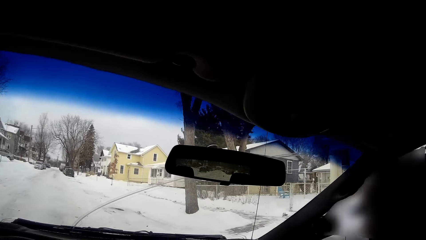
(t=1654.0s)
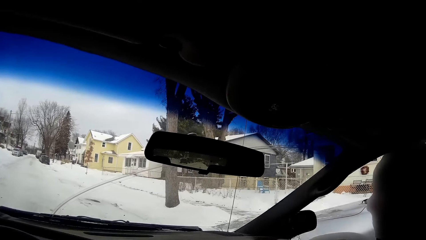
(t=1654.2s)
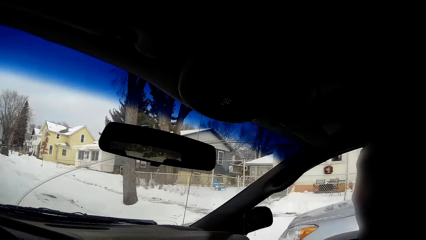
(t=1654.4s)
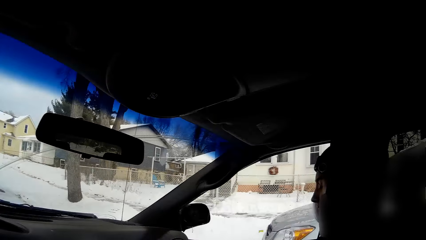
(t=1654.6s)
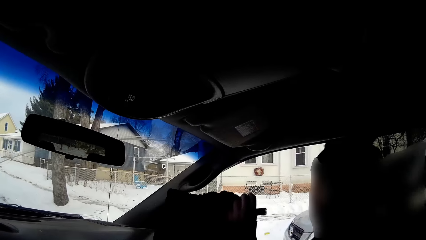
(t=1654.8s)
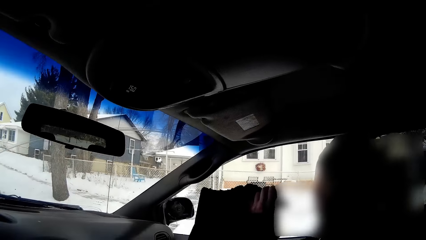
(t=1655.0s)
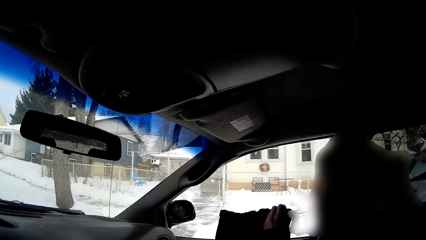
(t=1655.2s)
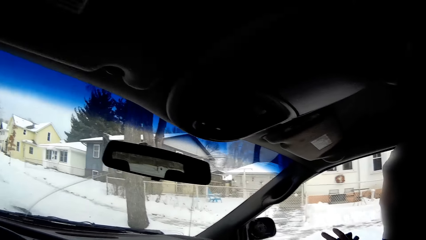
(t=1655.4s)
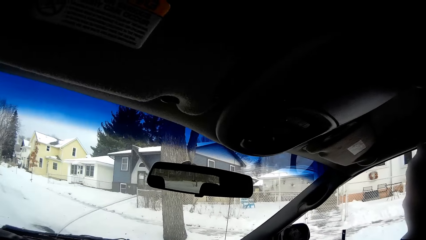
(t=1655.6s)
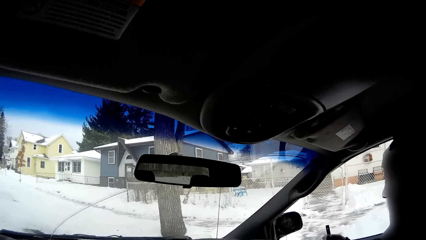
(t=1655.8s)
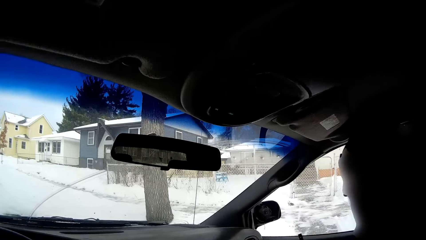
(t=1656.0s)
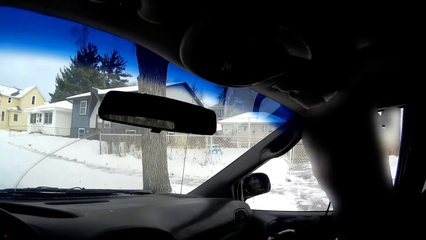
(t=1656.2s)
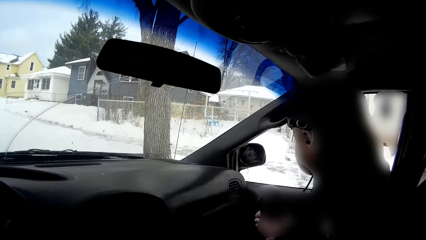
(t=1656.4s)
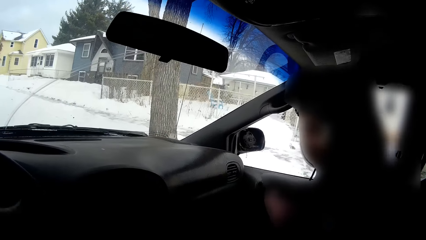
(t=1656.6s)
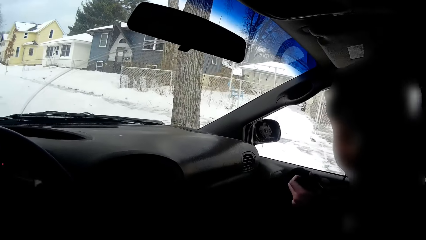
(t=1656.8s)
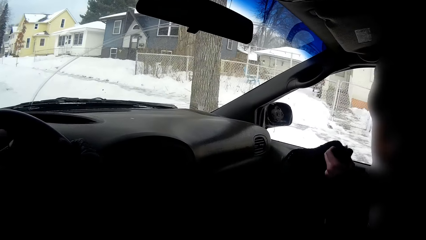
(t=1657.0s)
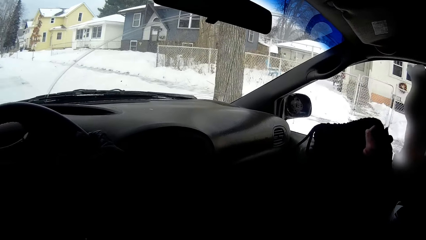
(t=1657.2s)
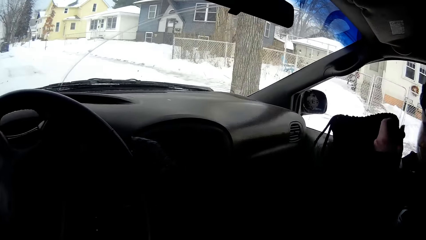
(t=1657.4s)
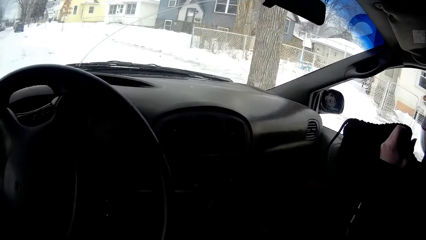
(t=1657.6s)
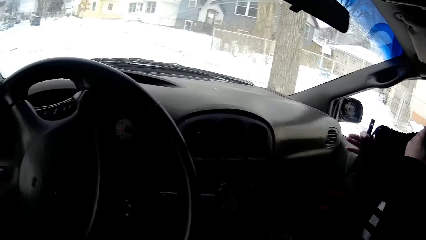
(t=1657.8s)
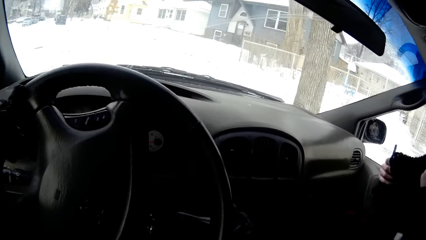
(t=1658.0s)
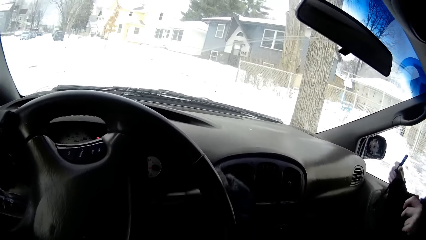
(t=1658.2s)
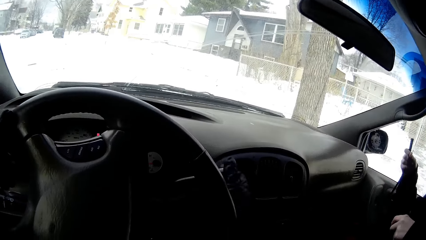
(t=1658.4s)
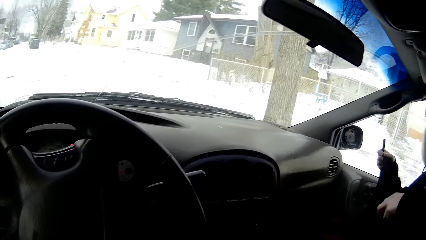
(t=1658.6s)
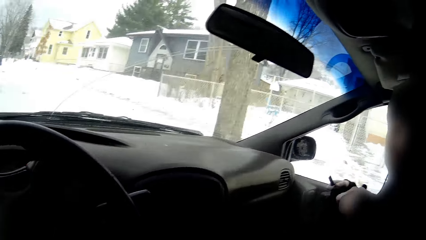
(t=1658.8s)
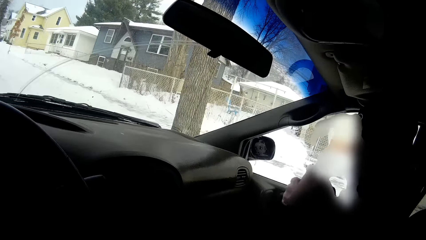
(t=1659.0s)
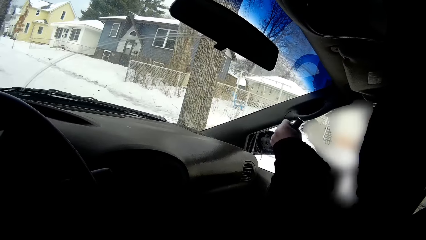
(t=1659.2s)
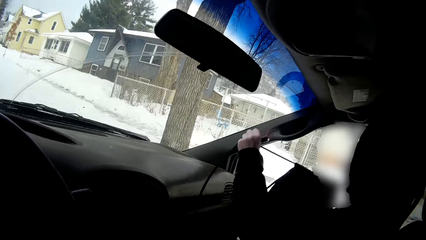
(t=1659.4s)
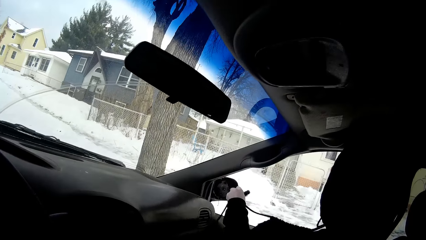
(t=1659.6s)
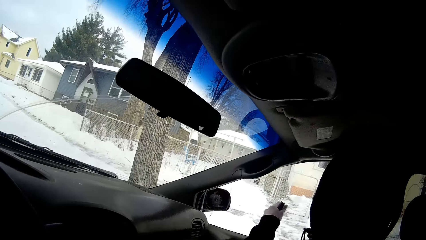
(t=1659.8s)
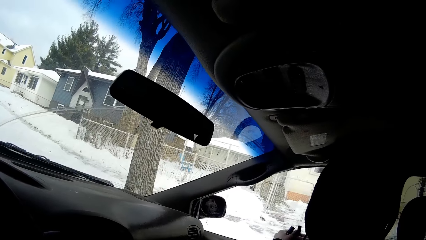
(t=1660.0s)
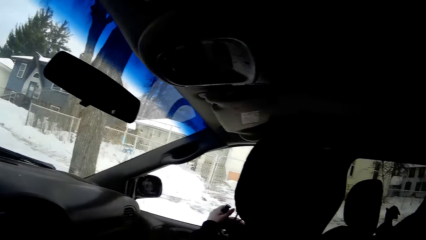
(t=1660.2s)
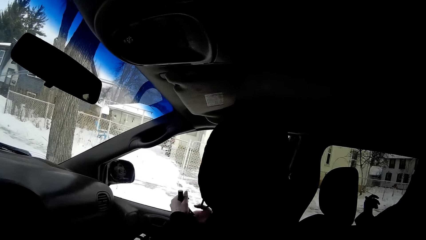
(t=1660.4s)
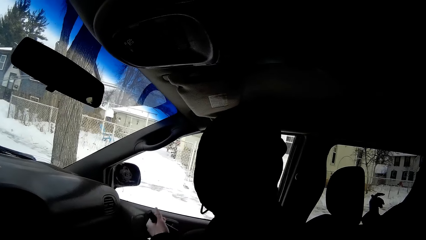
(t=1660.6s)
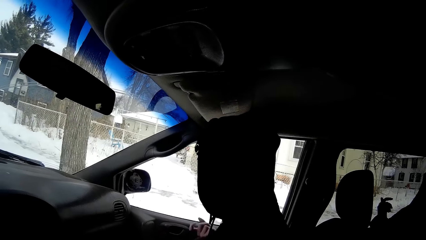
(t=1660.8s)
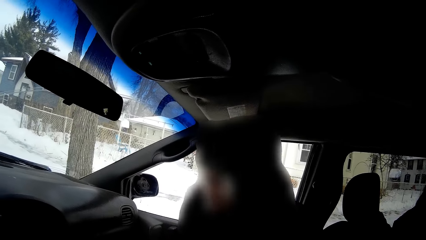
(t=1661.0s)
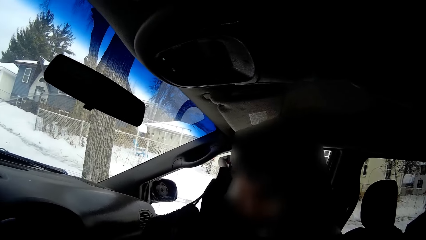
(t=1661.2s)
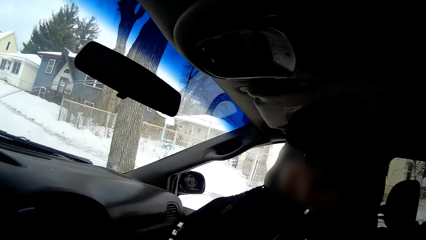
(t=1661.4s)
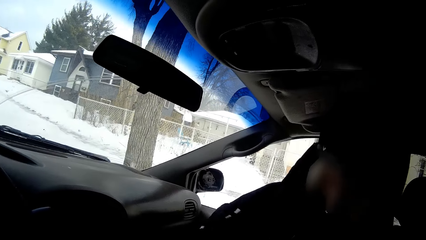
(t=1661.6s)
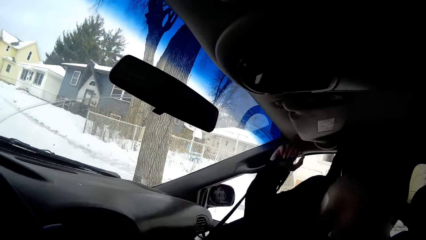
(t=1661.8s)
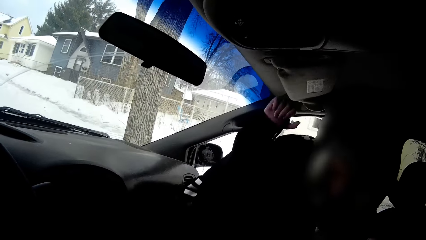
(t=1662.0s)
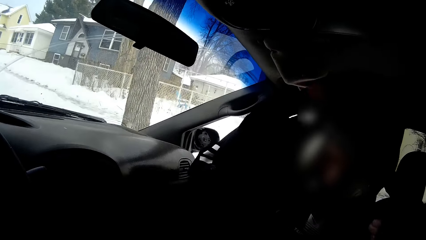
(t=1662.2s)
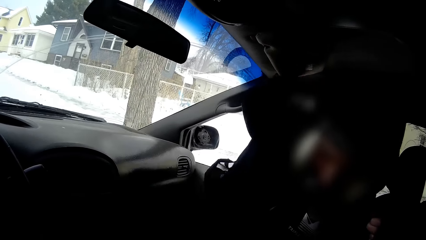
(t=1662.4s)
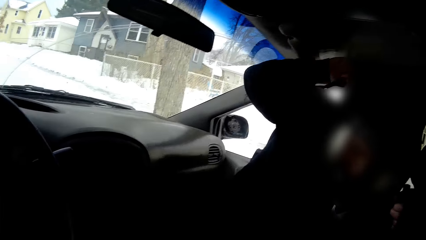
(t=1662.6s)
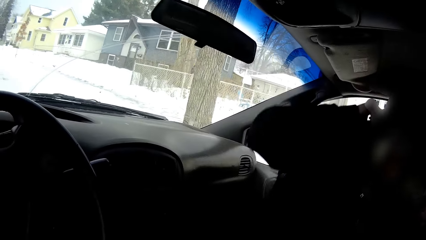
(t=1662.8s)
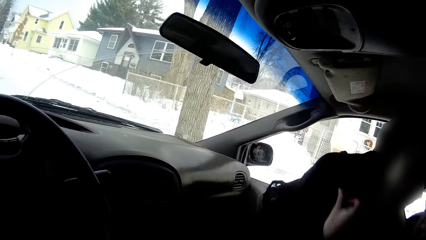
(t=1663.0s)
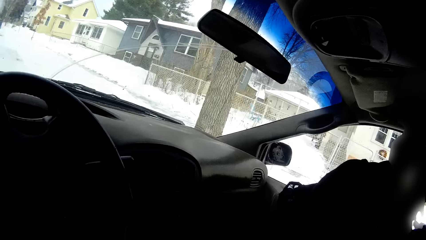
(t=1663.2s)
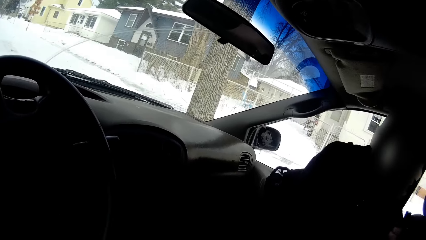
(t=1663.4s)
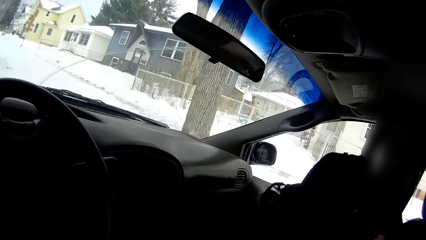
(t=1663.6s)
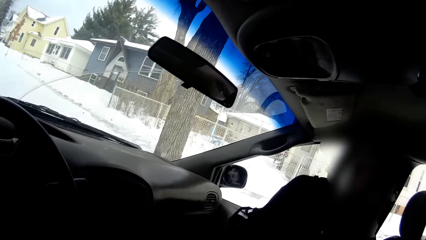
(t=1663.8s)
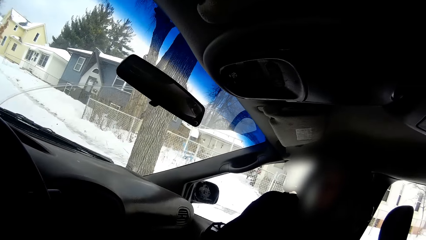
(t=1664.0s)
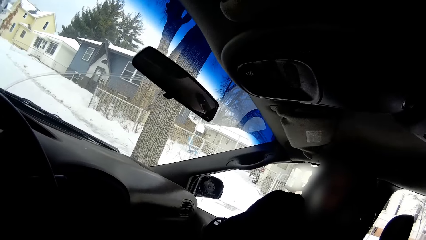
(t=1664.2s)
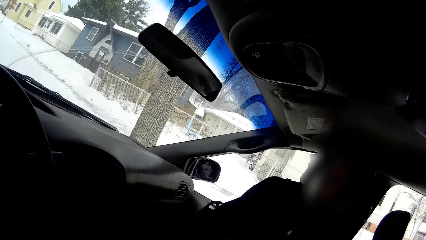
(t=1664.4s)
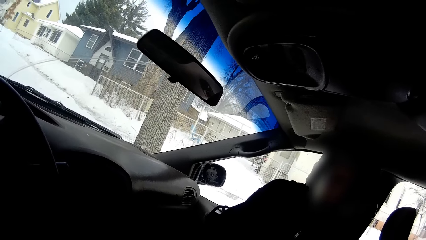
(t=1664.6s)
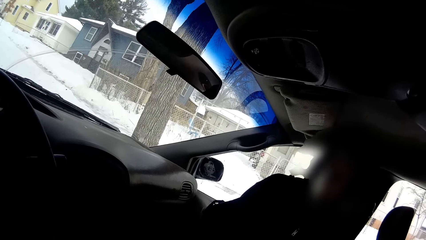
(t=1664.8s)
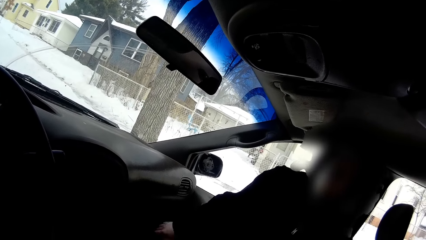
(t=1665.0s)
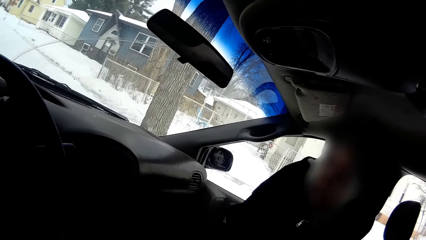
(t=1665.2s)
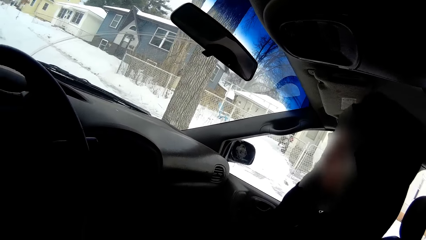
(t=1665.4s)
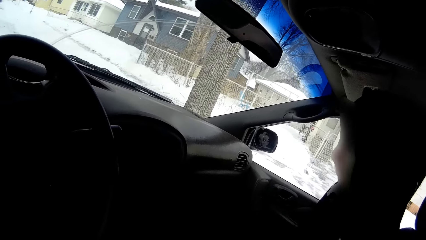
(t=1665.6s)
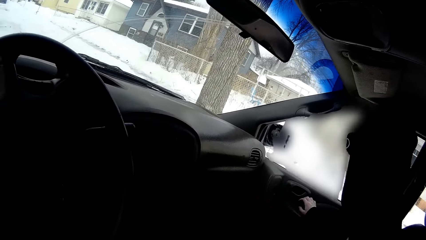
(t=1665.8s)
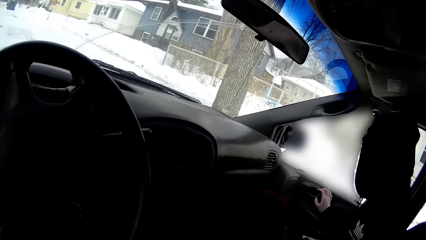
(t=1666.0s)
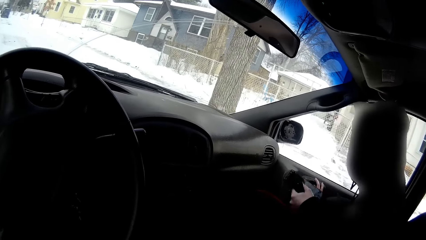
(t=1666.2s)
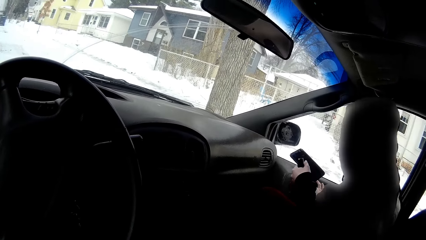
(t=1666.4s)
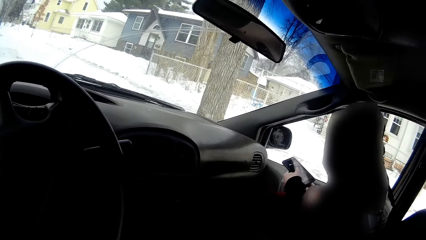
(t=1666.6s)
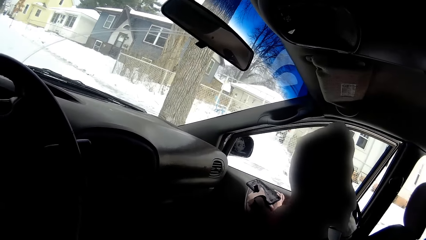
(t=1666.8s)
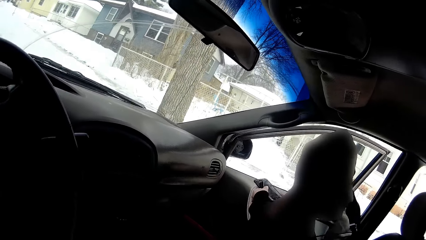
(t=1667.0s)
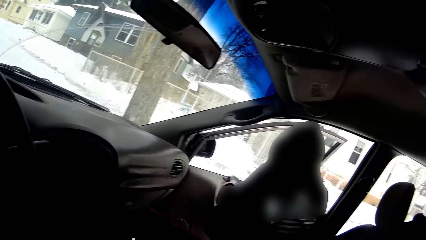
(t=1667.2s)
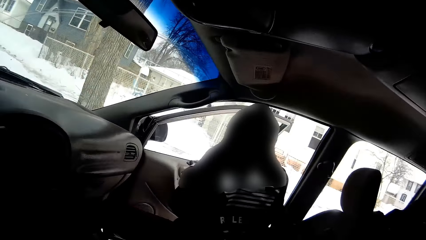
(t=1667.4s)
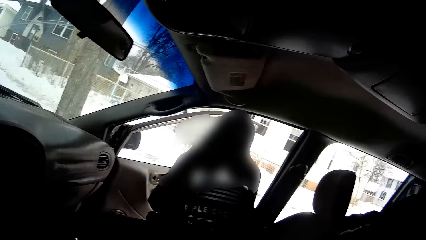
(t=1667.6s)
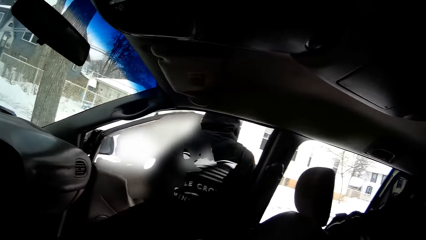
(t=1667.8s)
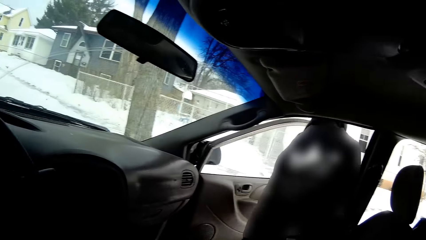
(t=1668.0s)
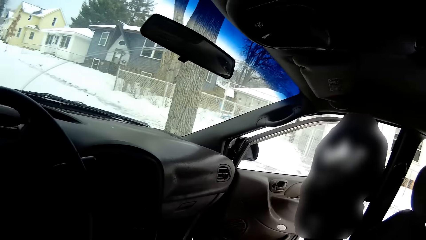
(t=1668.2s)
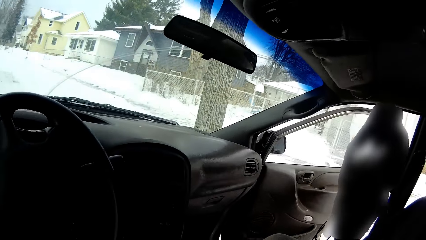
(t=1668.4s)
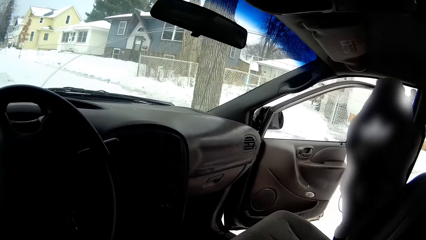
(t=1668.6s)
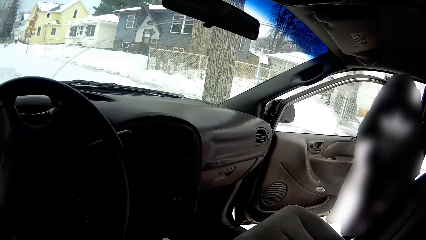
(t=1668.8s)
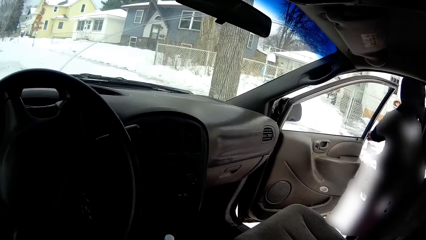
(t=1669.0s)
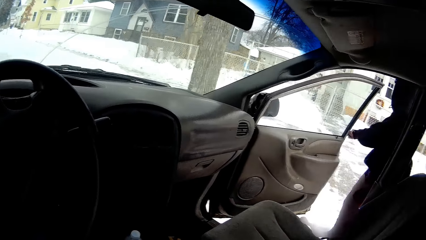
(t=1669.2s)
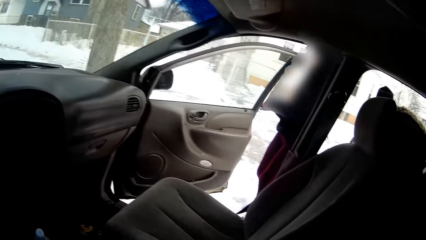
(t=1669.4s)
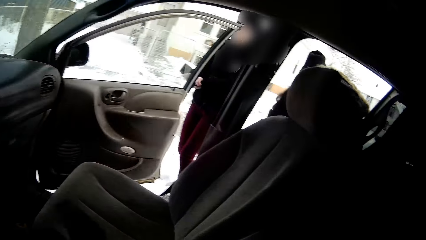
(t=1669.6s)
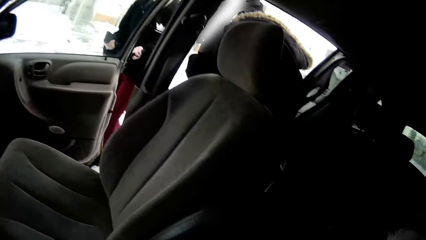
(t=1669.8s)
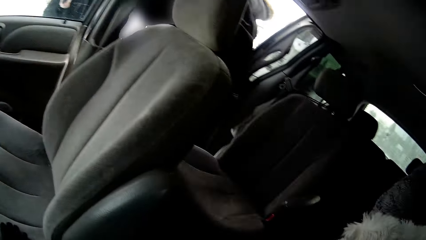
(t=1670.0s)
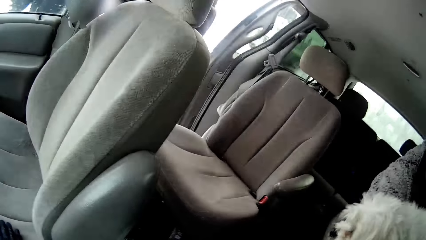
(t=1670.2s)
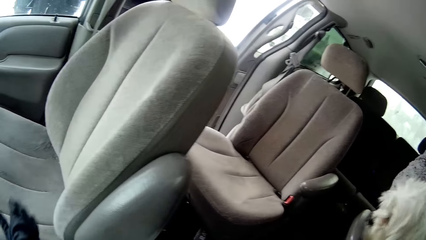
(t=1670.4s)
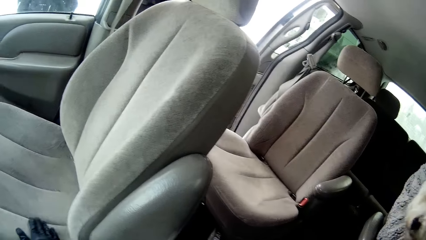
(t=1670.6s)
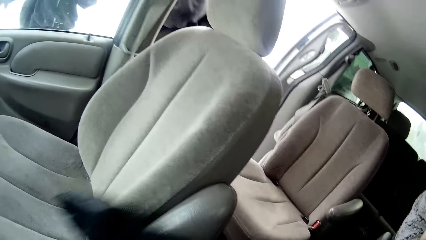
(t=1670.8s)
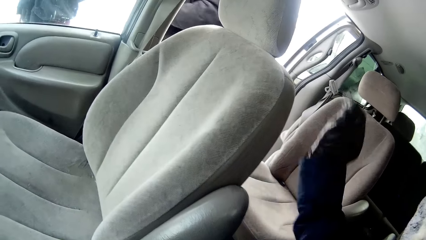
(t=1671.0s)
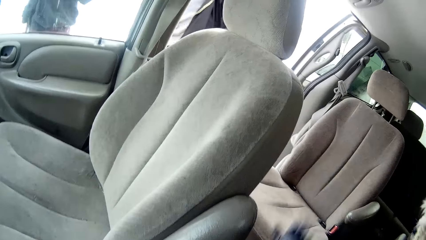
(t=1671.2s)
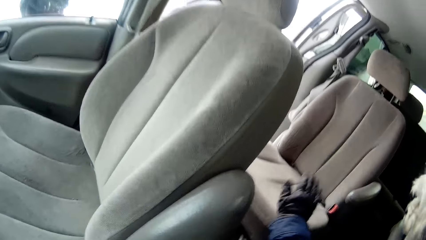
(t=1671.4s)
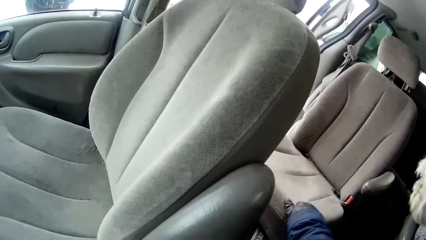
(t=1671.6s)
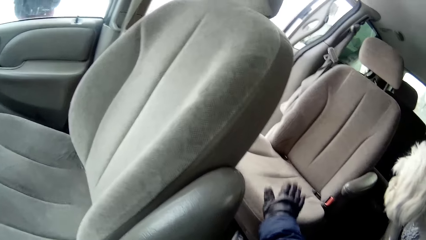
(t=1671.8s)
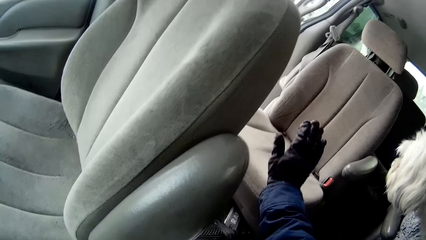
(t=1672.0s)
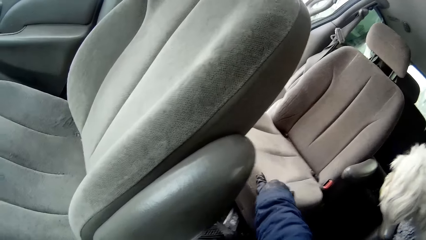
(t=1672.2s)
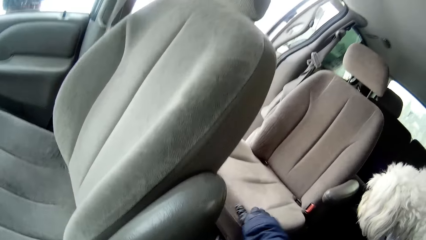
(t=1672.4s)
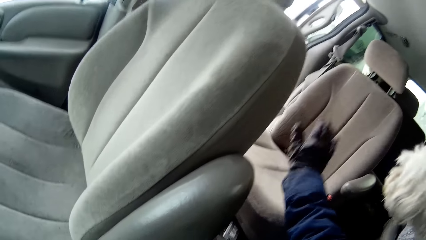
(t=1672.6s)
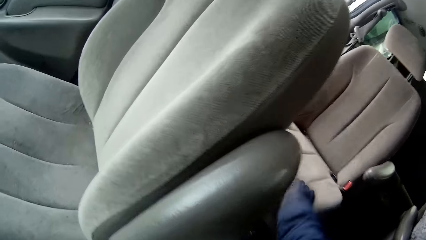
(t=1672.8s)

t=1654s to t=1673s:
The camera wearer hands a bag to a woman. He stops driving. The woman tightens the bag with both hands. The woman wears the bag. The woman opens the car door with her right hand. The woman pushes the car door with her right hand. The woman leaves the car and closes the car door with her left hand. The camera wearer taps a car seat beside him with his right hand. He taps a car seat behind him with his right hand. He talks to the woman.
